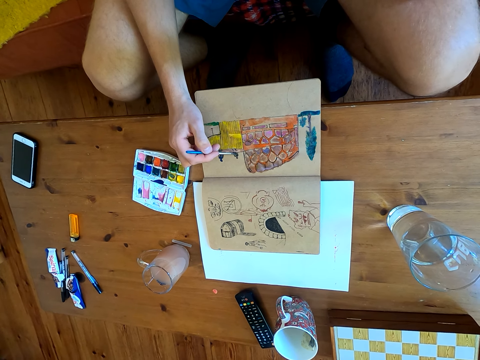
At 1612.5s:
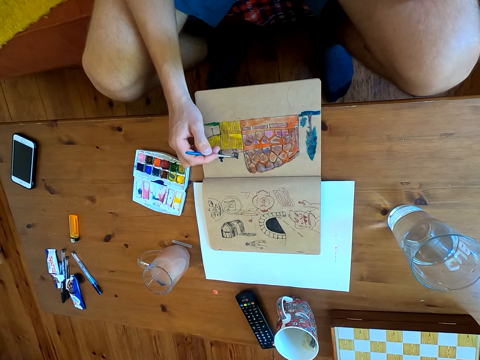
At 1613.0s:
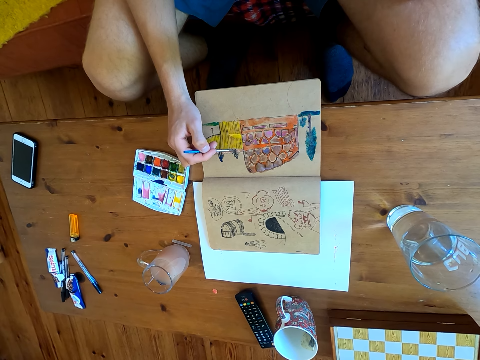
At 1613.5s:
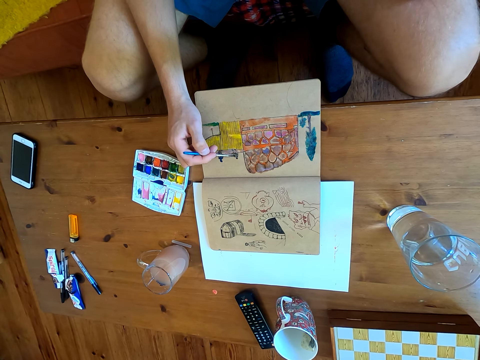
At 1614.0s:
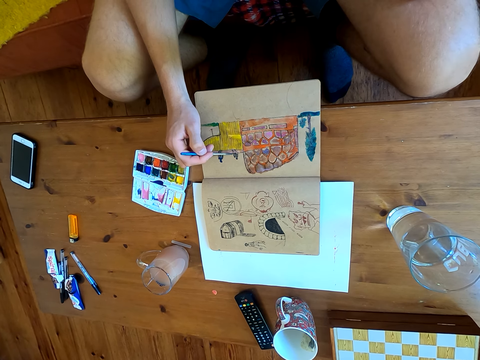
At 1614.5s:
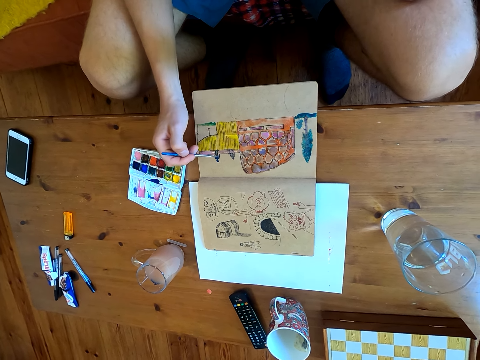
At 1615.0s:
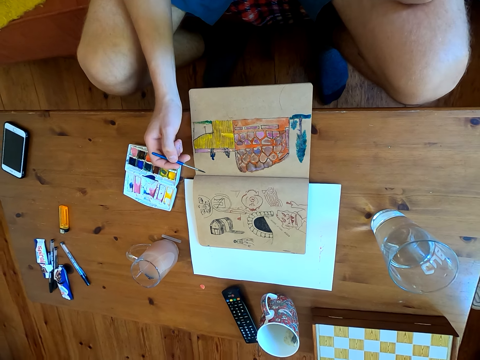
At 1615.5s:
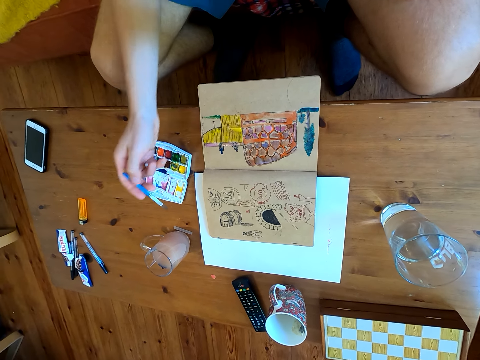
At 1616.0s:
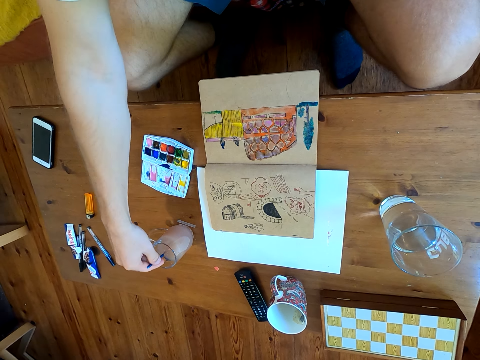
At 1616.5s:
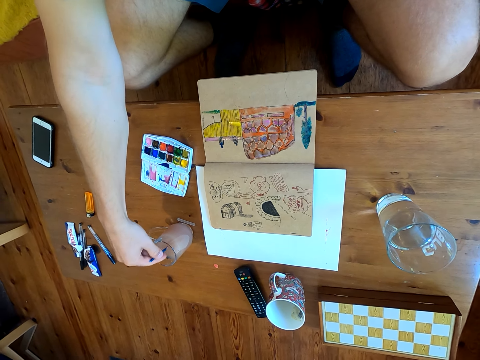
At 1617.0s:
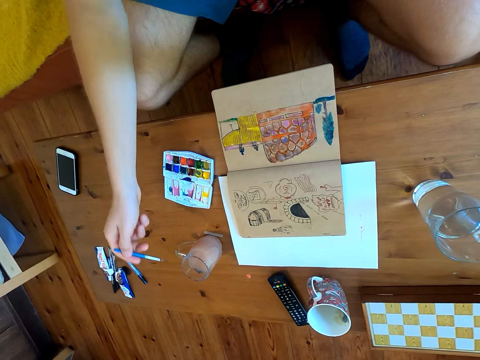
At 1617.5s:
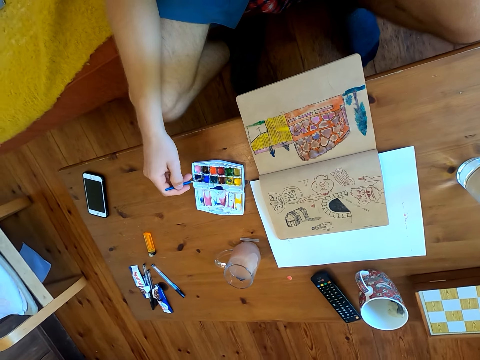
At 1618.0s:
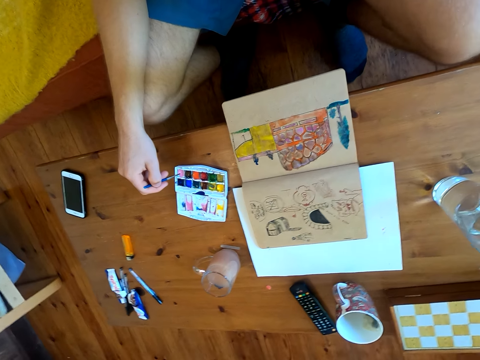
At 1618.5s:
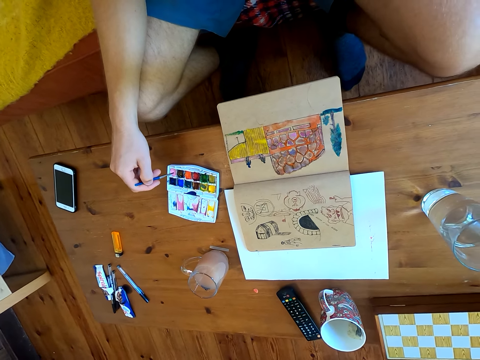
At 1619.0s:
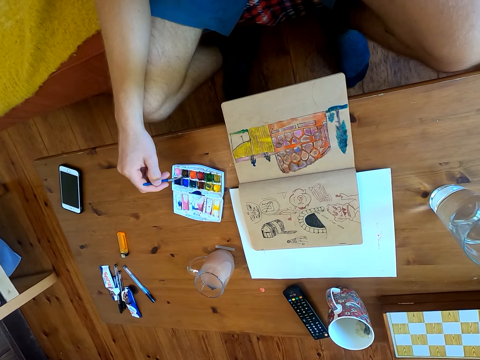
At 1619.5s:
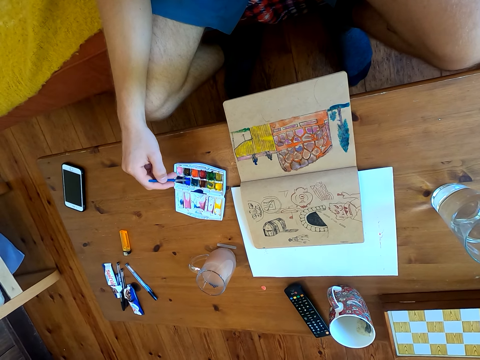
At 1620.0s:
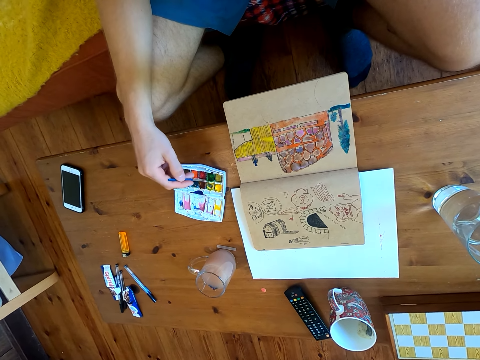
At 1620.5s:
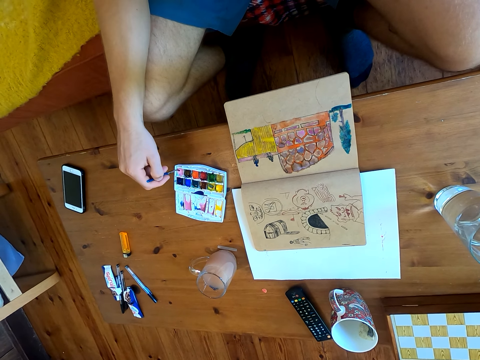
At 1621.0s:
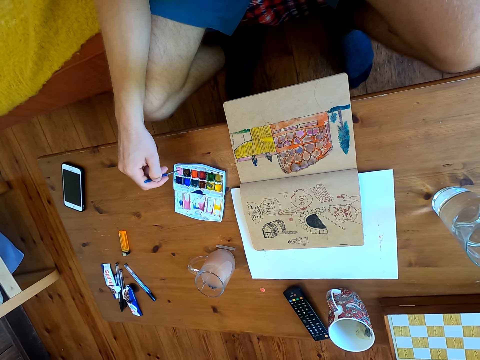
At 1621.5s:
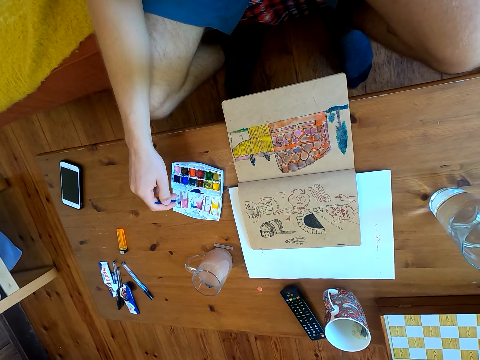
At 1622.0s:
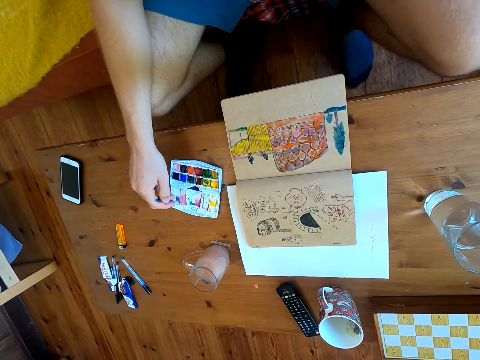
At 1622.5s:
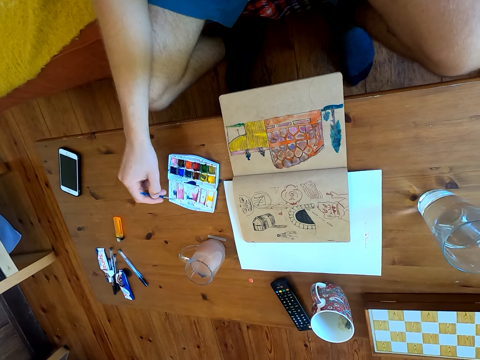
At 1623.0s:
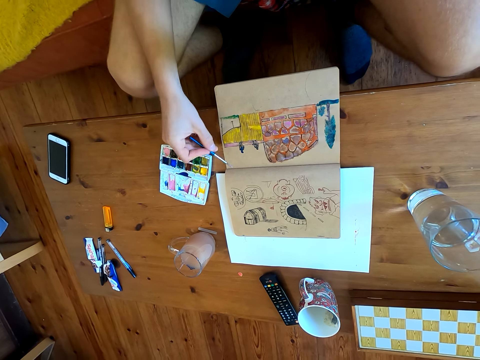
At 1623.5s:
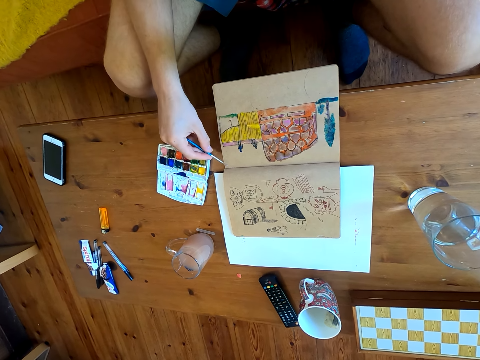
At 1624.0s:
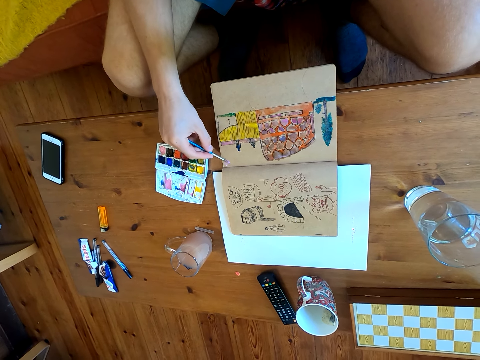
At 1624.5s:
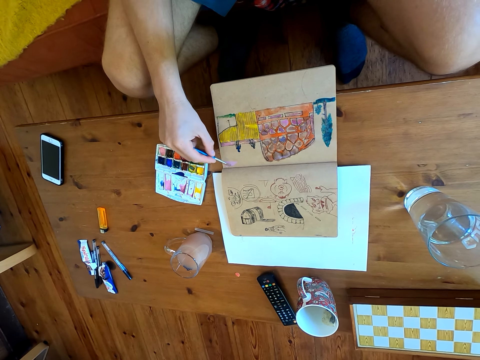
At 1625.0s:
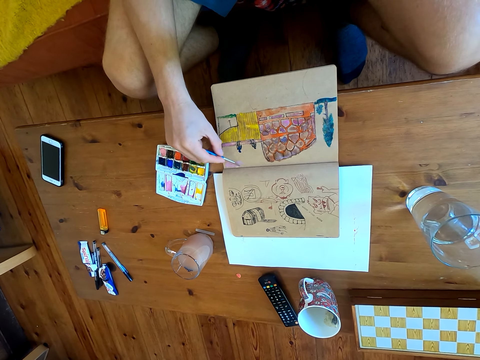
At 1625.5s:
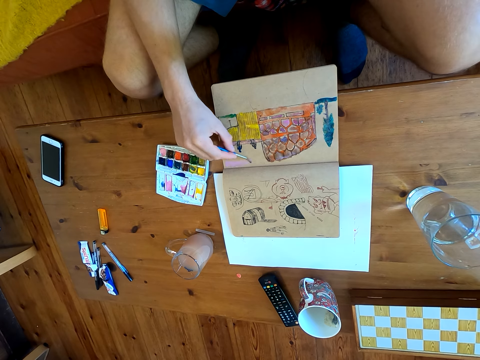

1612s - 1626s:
The camera wearer dips the brush in a liquid. They mix paint in the paint plate. They immerse the brush in the watercolor. They paint on the page of the book.

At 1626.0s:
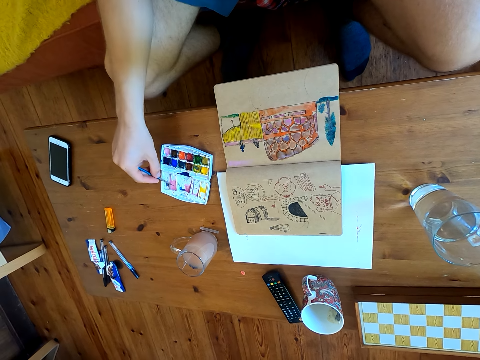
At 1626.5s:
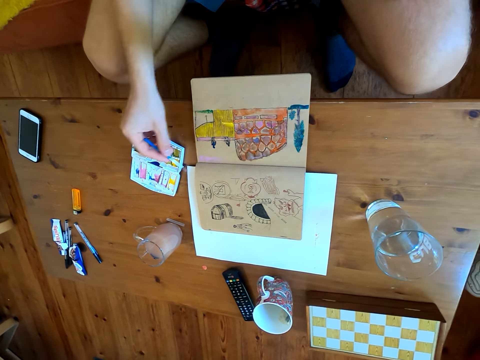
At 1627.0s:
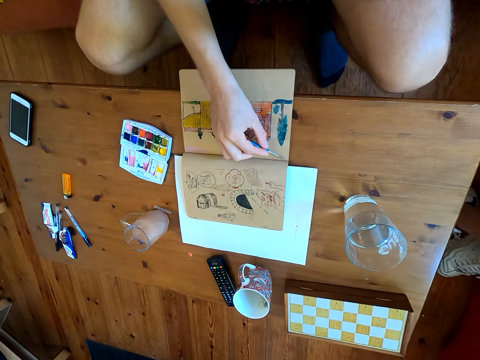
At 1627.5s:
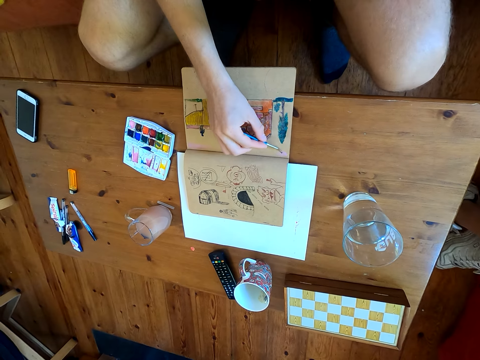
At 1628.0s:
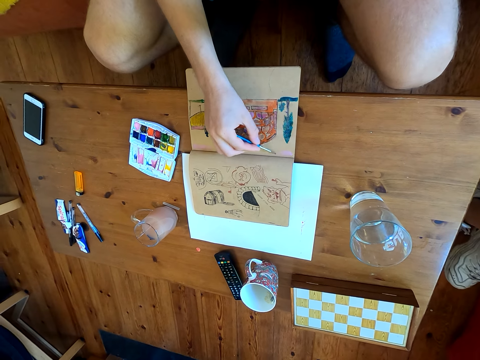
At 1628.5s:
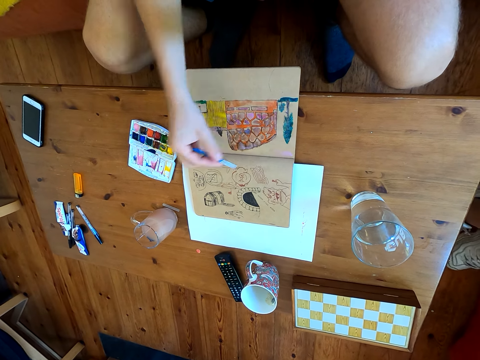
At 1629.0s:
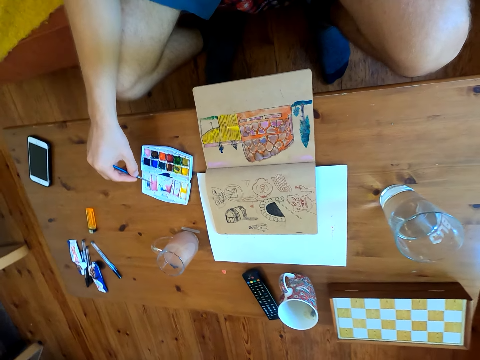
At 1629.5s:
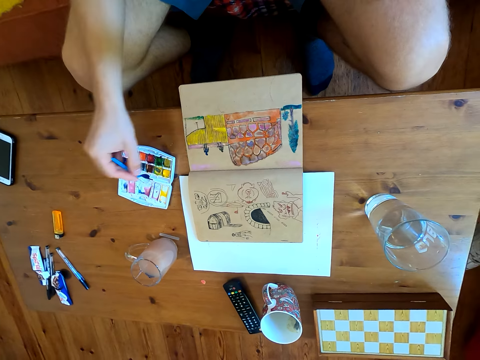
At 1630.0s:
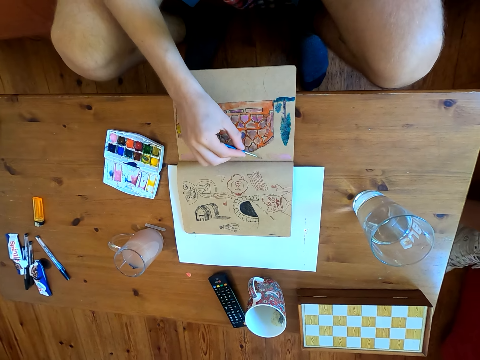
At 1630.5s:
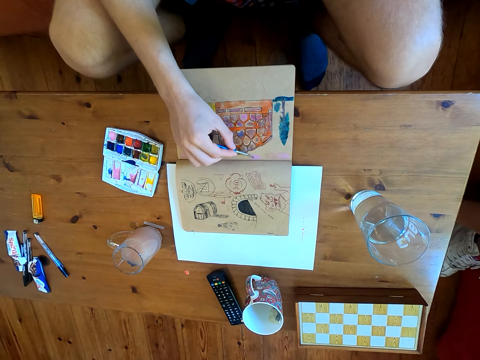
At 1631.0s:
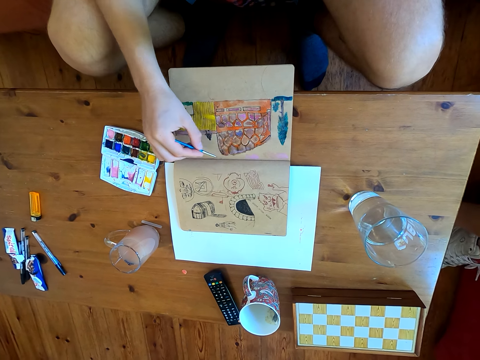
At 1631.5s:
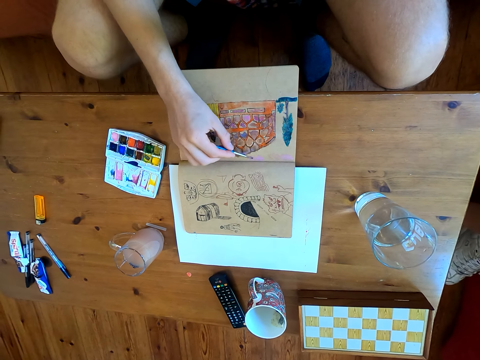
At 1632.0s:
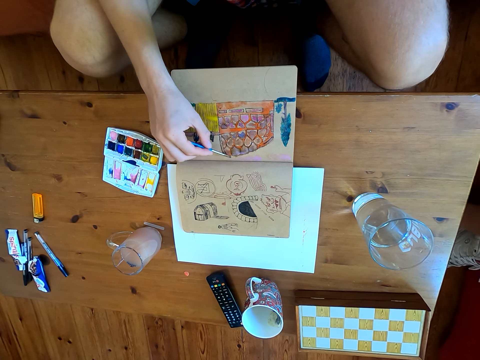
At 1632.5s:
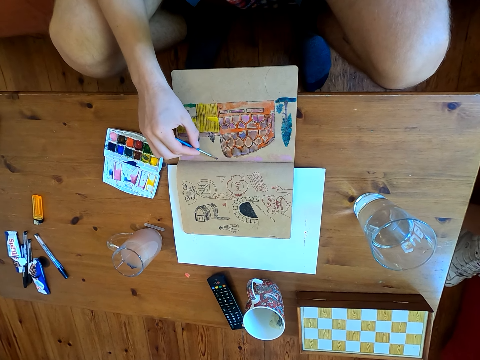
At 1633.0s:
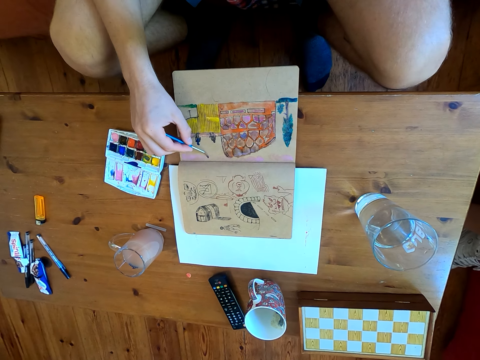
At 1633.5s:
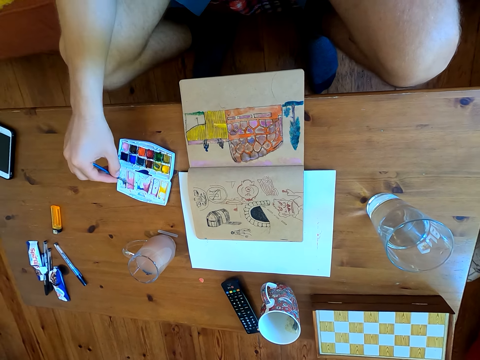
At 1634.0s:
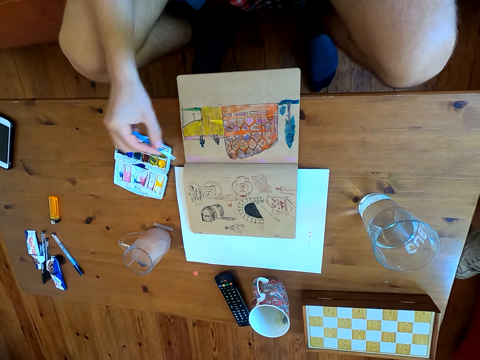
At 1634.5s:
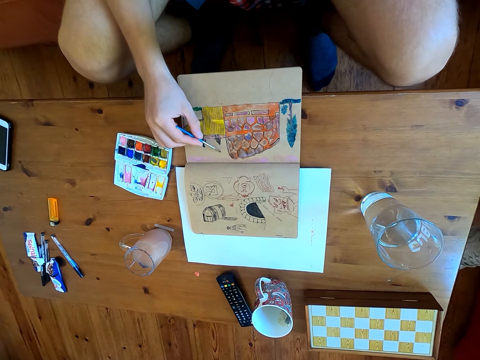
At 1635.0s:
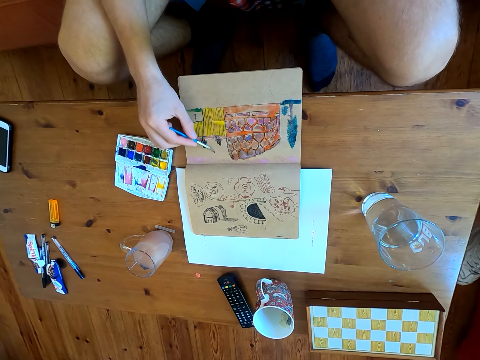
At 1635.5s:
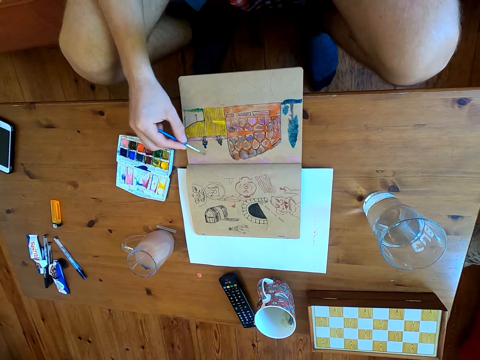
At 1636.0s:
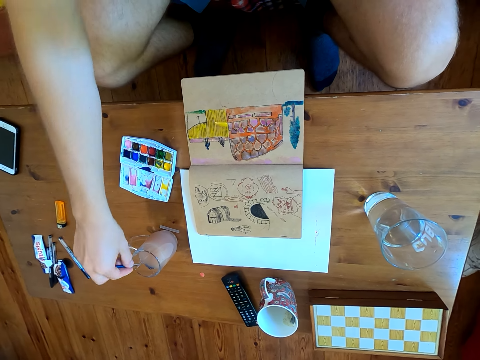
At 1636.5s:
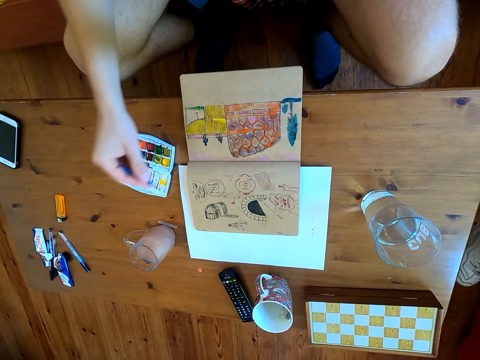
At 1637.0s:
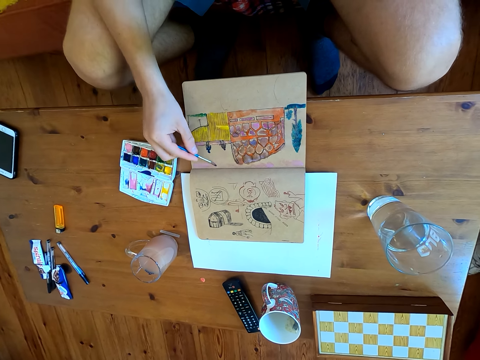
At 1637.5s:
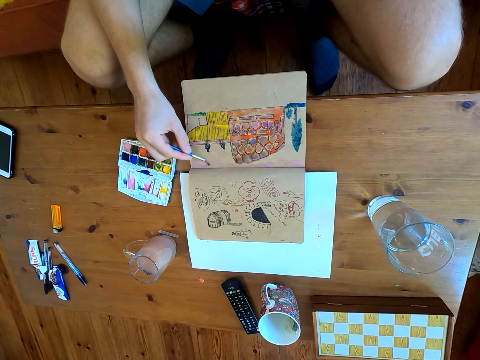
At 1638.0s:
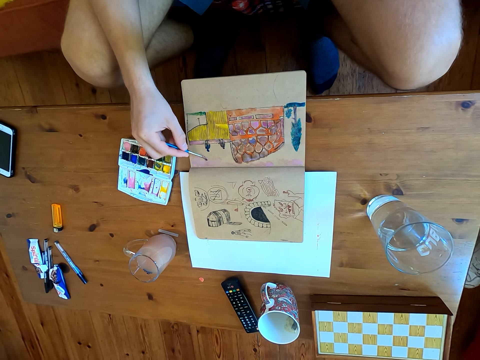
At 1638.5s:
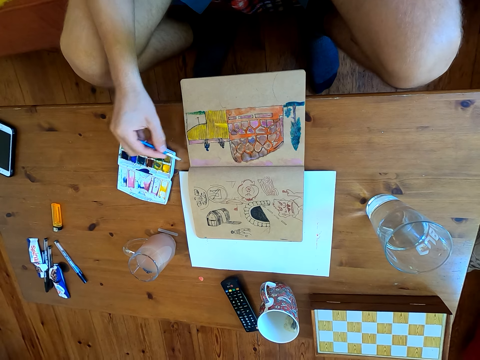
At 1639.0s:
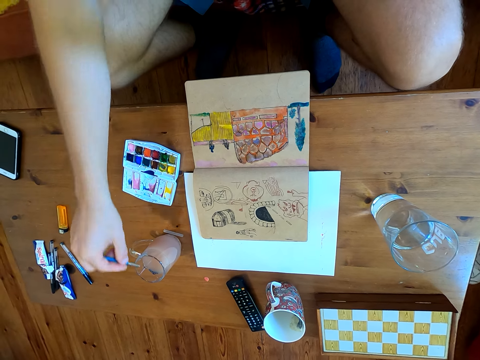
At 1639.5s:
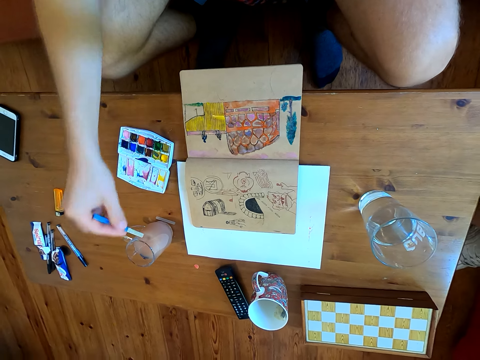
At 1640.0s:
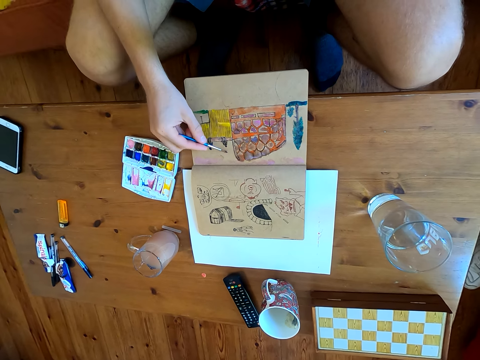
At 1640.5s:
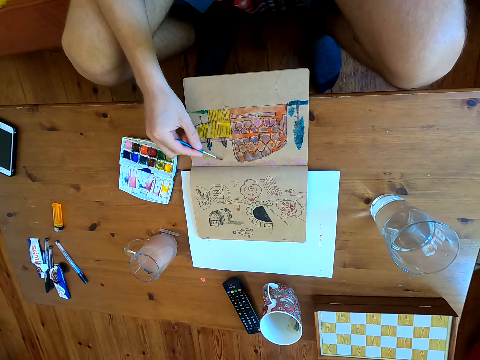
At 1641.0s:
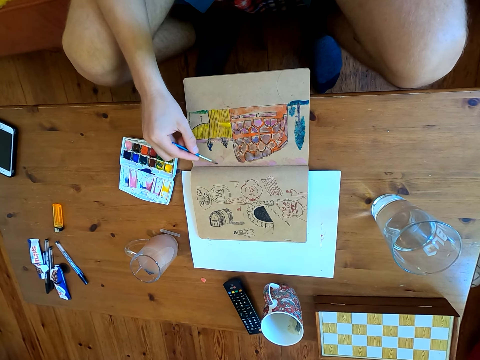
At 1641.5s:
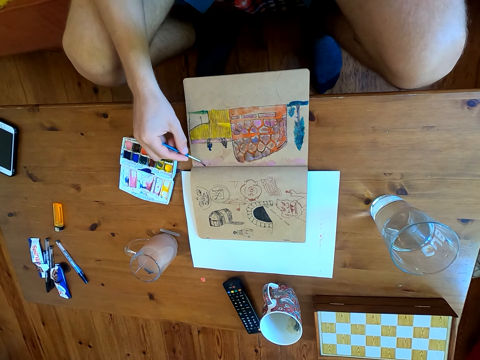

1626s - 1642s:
The camera wearer immerses the brush in watercolor. They paint on a page of the book. They immerse the brush in the watercolor. They paint on the page of the book. They immerse the brush in the watercolor. They paint. They dip the brush in liquid. They paint. They dip the brush in the liquid. They paint.
